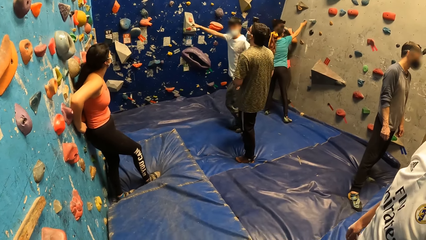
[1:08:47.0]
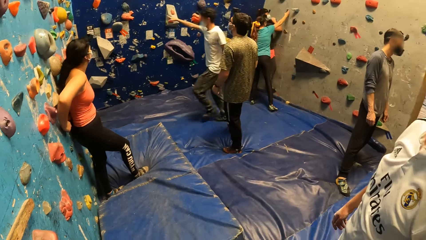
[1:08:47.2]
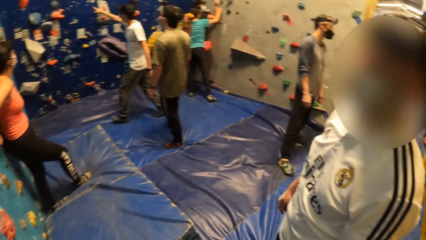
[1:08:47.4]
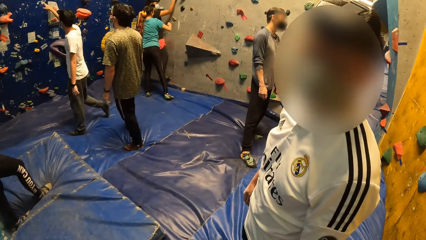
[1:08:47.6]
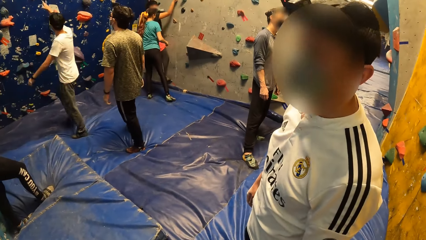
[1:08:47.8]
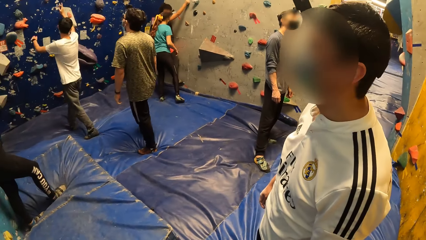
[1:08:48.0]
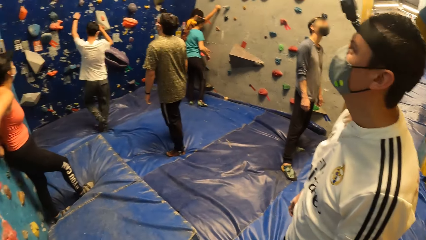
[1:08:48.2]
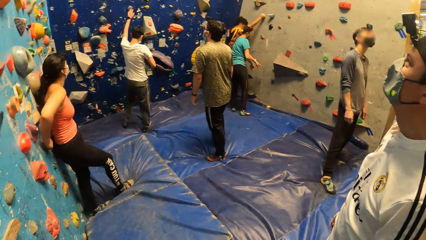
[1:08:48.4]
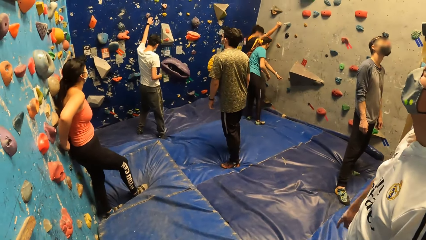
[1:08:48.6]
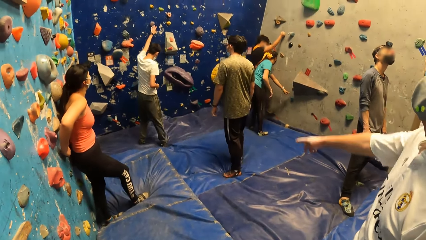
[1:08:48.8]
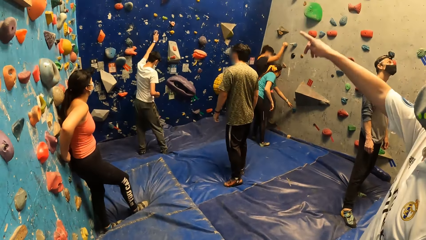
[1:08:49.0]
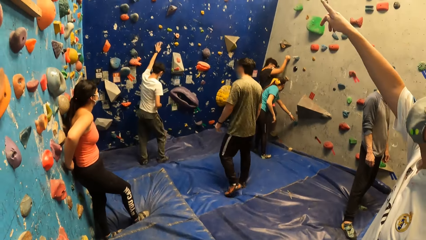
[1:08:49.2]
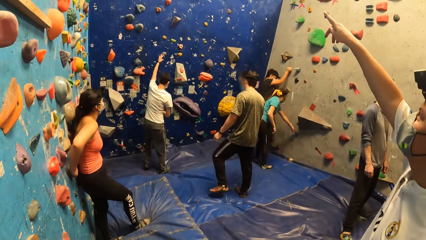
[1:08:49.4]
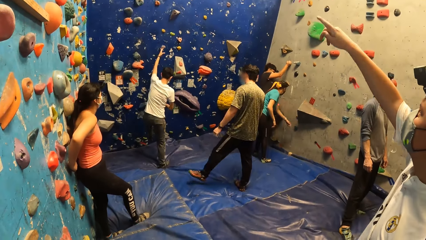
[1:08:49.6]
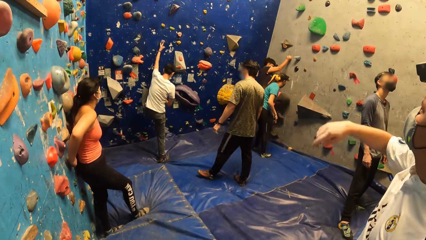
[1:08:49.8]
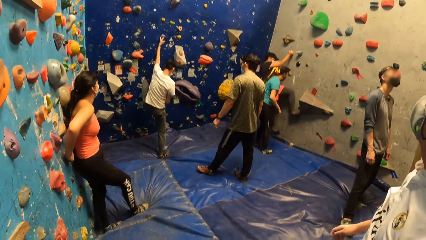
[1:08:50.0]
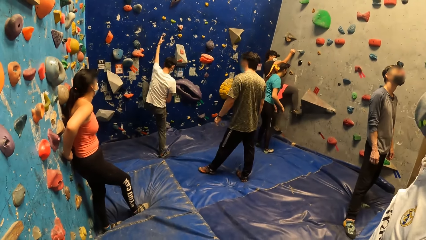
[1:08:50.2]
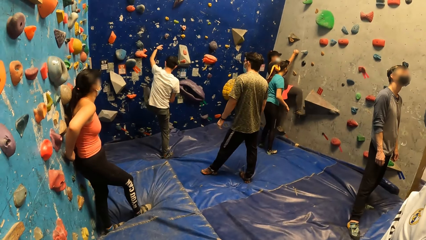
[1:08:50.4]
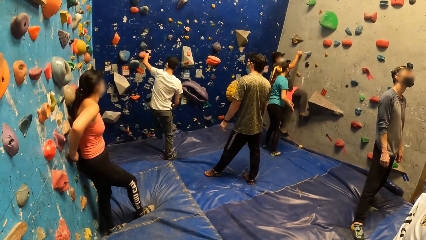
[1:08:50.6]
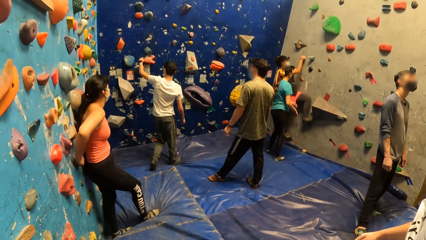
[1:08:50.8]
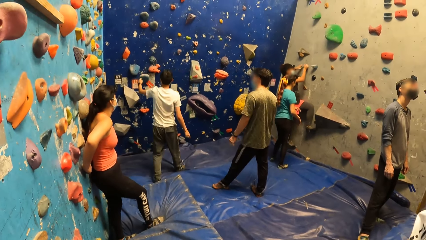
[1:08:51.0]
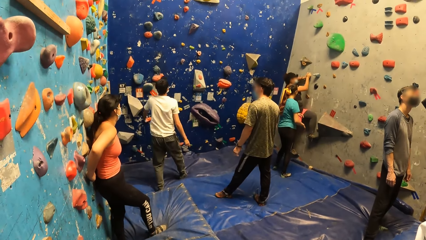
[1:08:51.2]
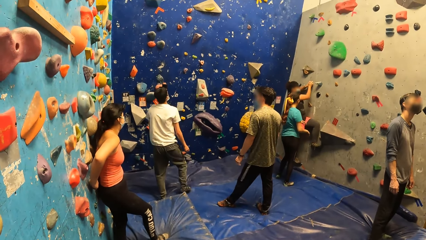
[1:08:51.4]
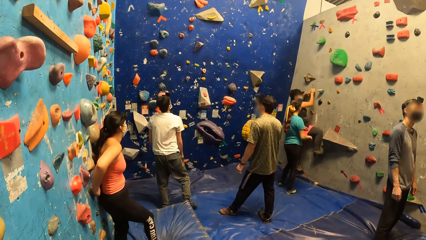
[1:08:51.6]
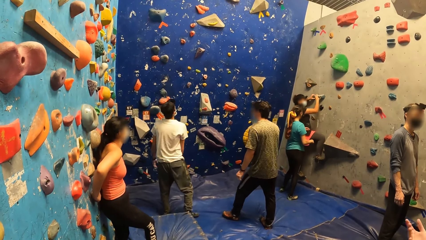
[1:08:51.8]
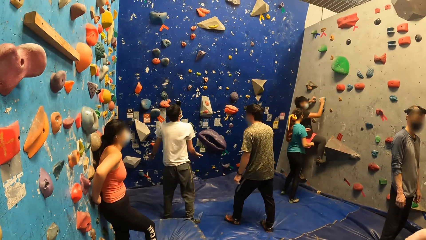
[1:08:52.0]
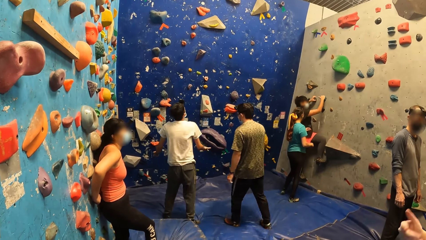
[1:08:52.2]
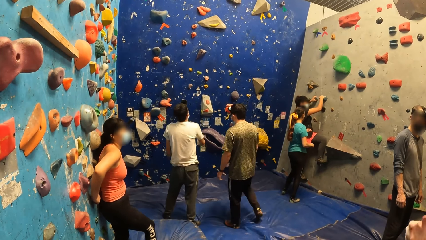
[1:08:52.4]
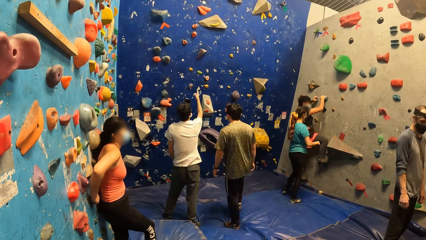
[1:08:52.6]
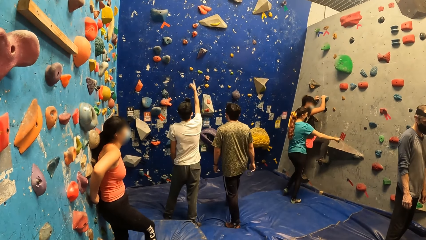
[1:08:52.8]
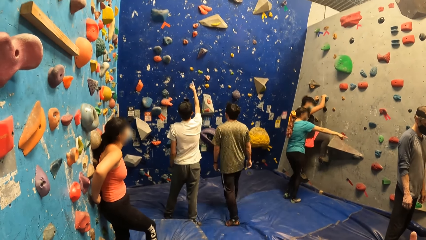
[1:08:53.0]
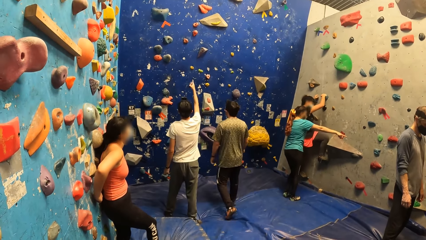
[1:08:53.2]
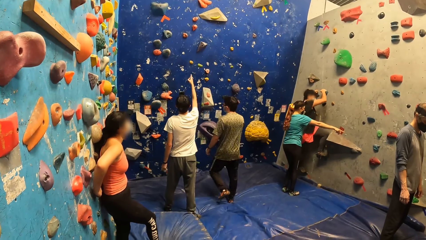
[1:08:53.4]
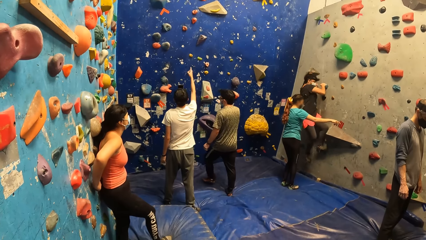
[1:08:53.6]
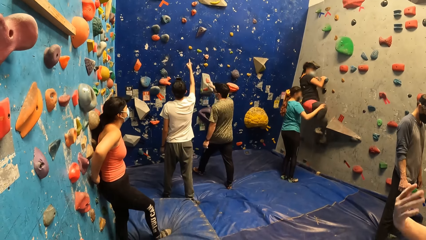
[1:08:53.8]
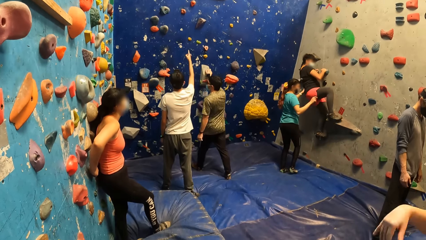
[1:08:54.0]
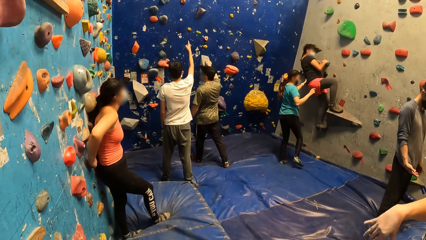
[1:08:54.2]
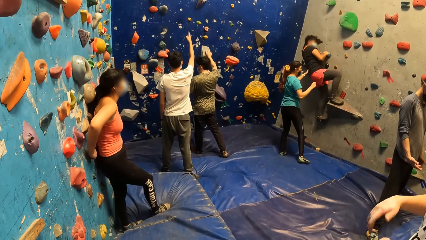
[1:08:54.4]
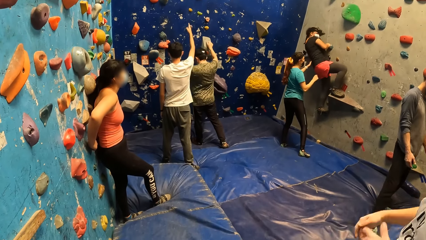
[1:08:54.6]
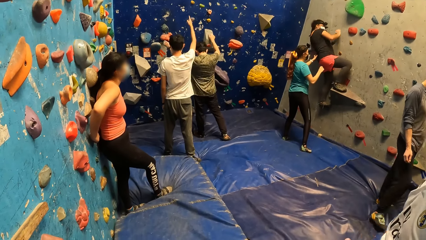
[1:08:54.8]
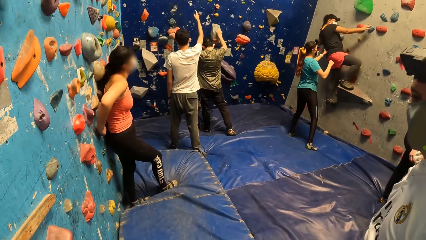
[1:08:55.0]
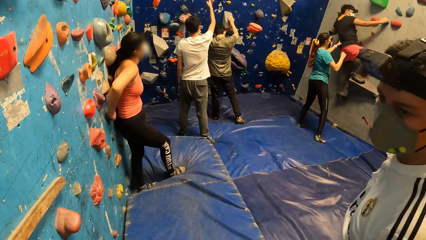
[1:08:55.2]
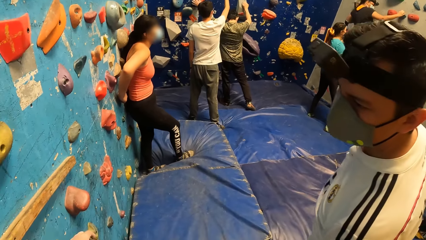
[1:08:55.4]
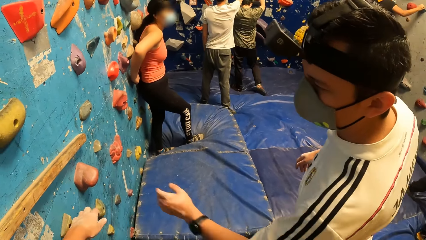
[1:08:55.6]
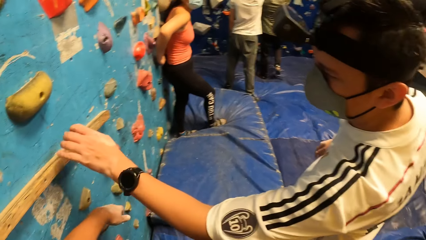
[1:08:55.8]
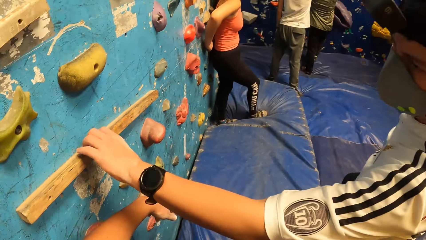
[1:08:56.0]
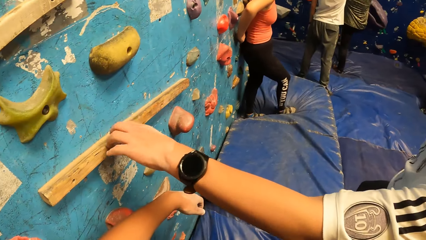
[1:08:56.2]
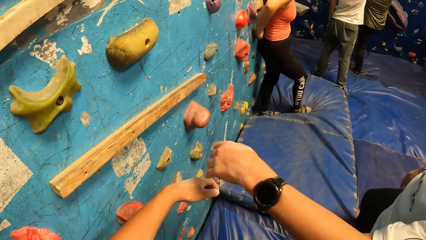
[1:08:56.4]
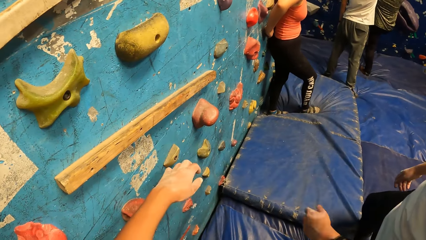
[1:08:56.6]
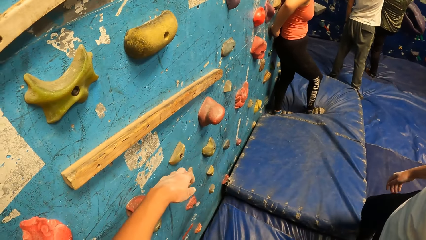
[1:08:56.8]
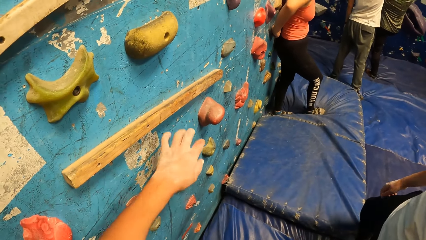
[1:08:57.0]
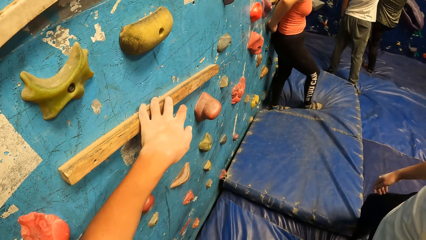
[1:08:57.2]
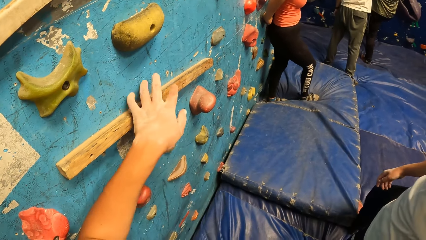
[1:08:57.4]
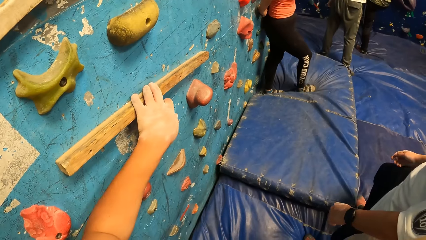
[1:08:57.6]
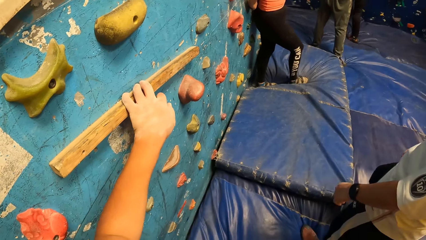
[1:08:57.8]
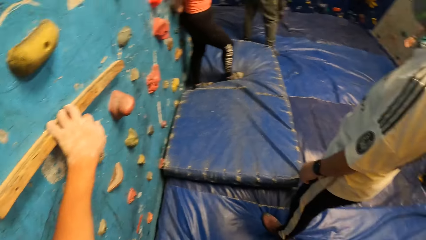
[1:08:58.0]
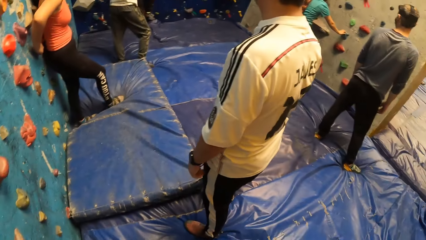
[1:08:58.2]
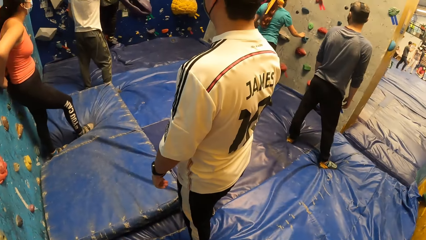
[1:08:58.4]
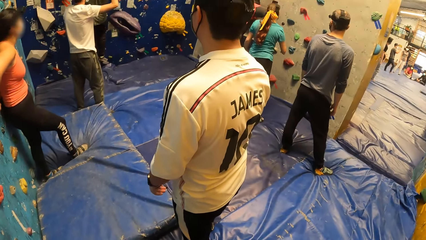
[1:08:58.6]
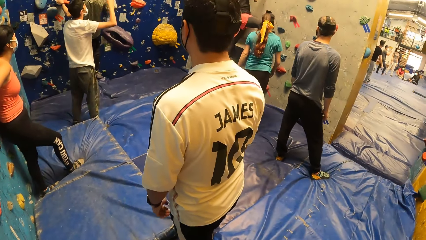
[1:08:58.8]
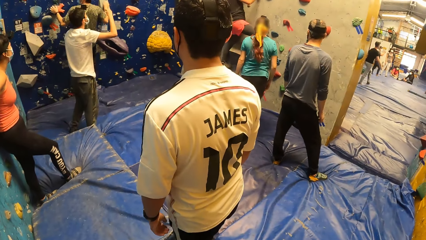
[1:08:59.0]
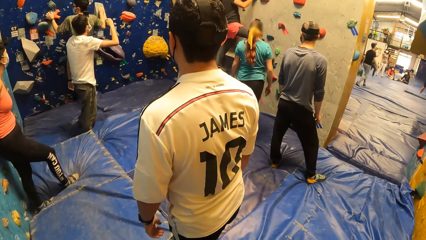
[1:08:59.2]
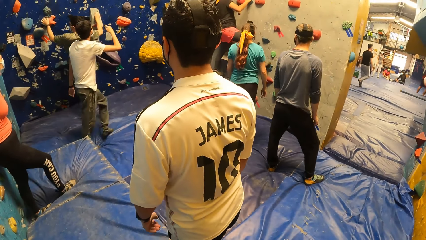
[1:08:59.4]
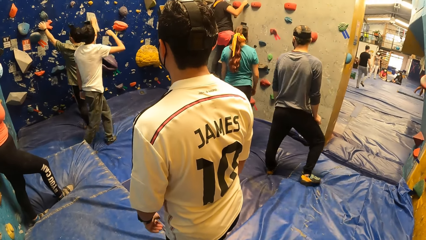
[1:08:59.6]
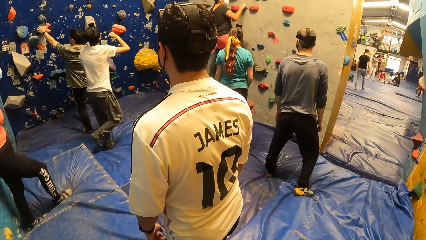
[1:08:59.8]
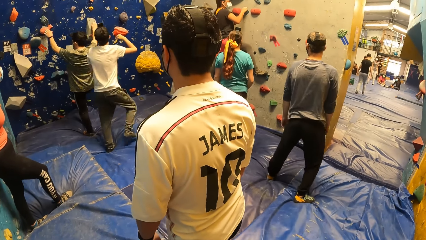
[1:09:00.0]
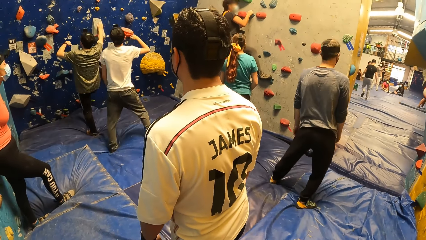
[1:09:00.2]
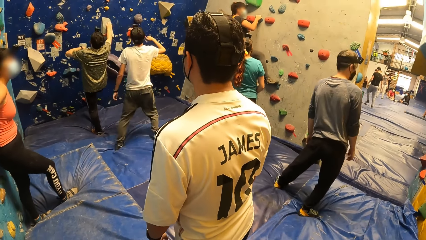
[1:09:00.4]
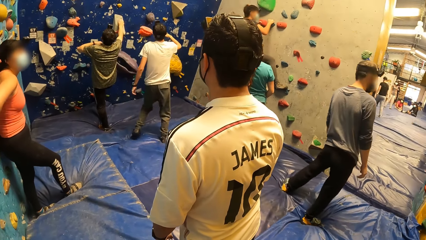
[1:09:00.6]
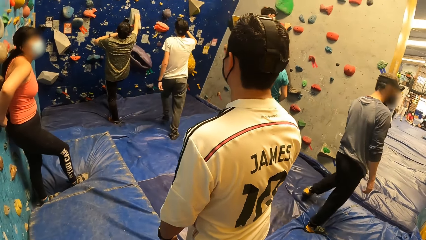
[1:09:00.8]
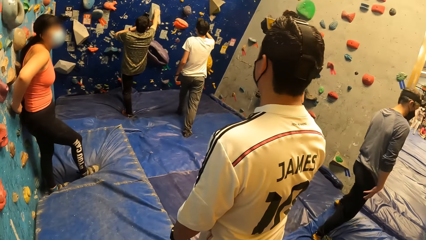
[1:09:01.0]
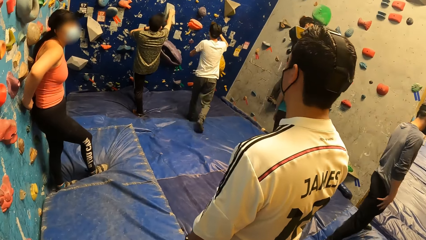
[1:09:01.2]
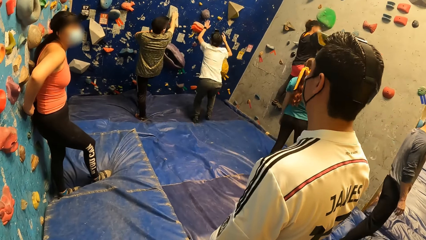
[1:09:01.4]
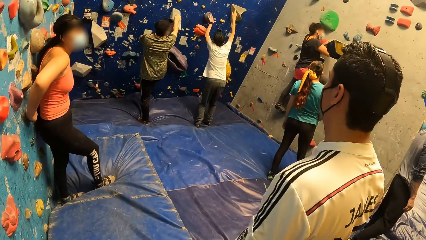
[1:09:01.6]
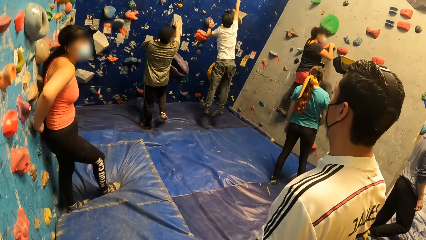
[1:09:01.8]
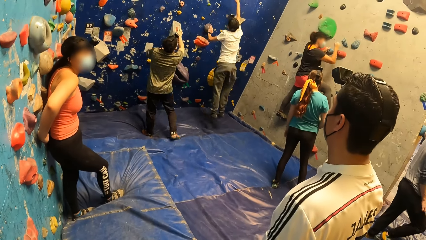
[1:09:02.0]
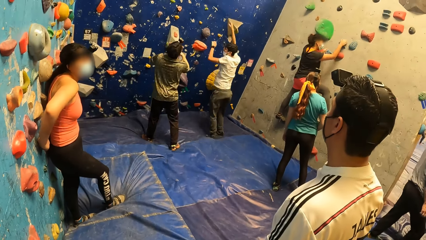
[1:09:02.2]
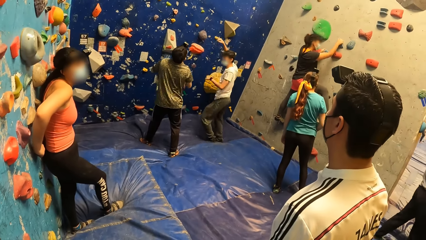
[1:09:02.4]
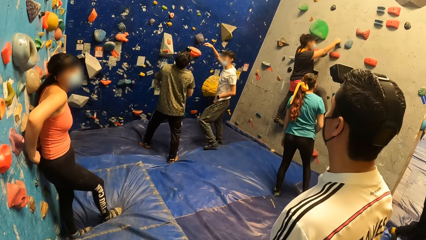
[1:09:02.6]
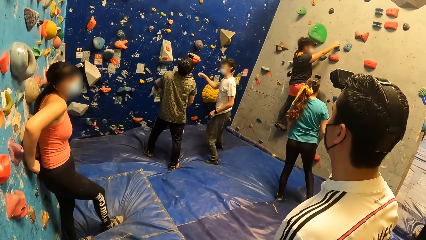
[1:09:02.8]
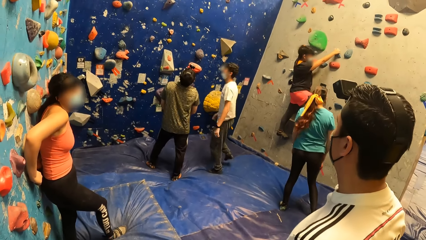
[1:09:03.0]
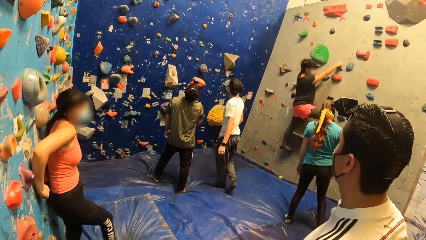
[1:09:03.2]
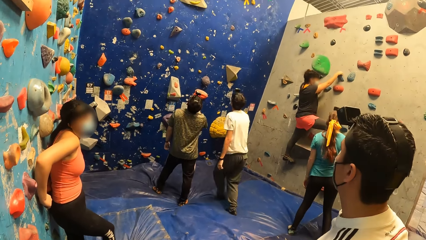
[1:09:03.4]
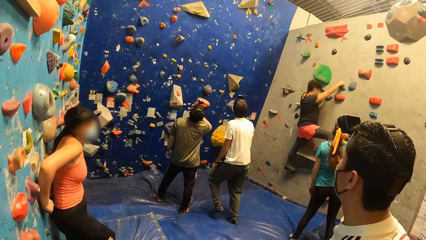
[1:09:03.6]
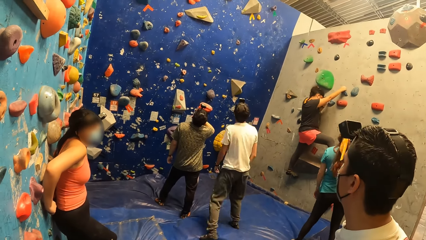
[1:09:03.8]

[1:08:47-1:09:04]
The camera wearer dialogued with a person. The man interacts with another man. The other man boulders the wall. The camera wearer looks around the indoor rock climbing. A third man touches a plank on the wall with his left hand. The camera wearer touches a plank on the wall with his left hand. He dialogued with the person.
